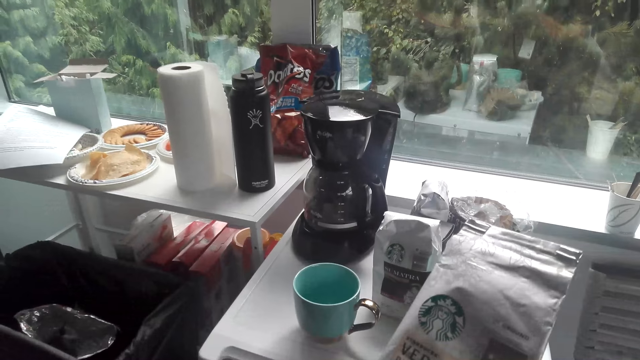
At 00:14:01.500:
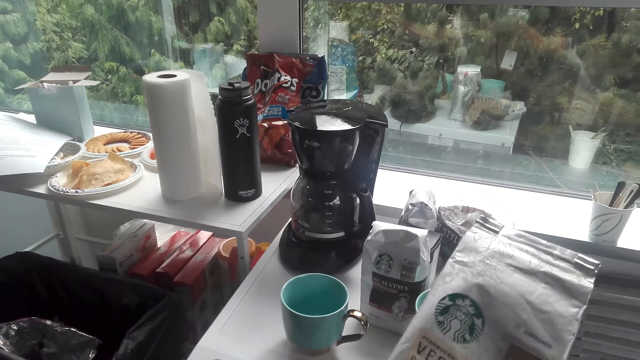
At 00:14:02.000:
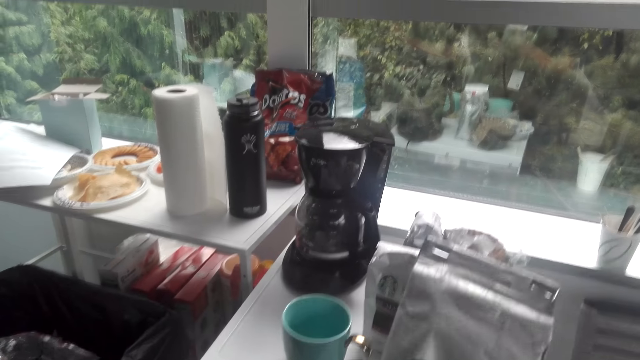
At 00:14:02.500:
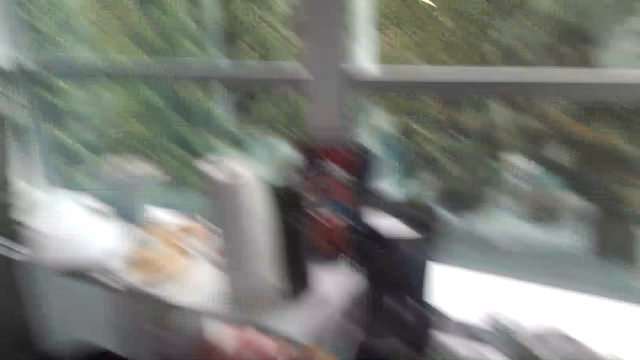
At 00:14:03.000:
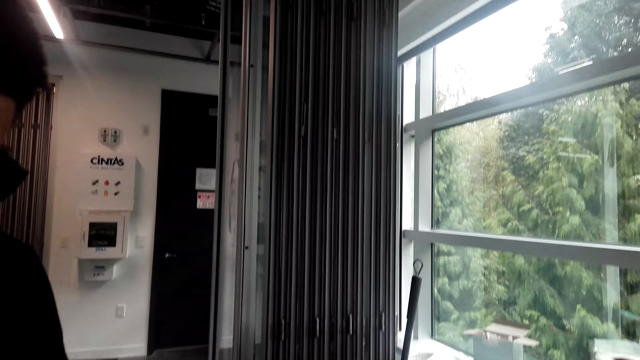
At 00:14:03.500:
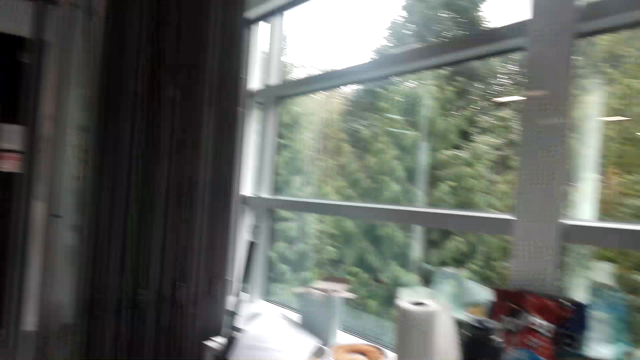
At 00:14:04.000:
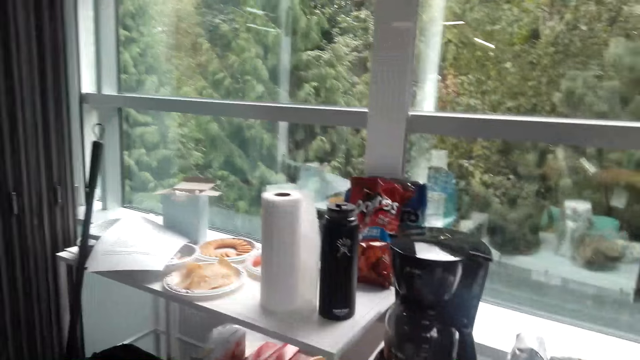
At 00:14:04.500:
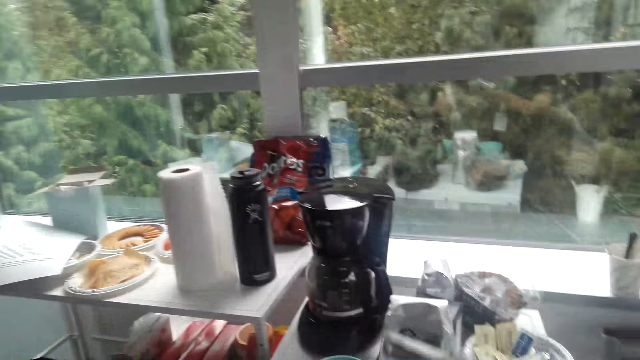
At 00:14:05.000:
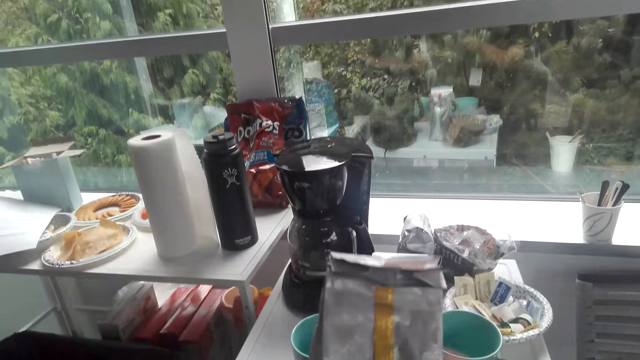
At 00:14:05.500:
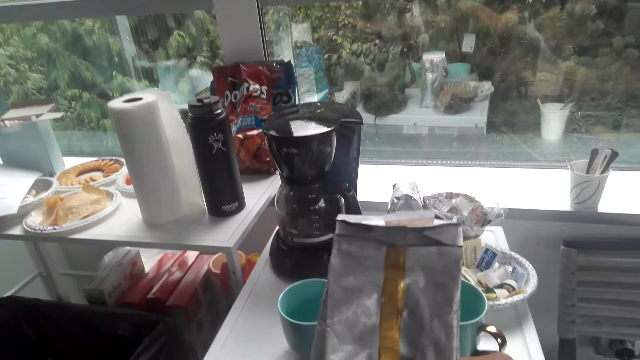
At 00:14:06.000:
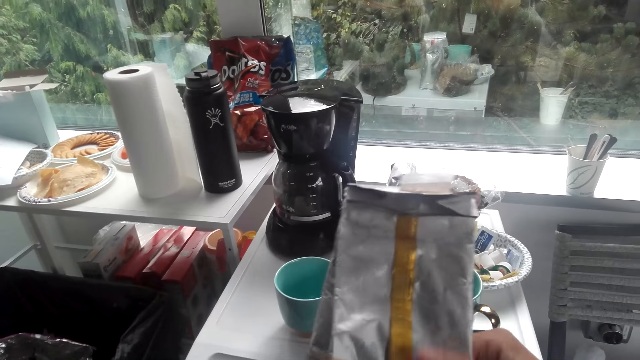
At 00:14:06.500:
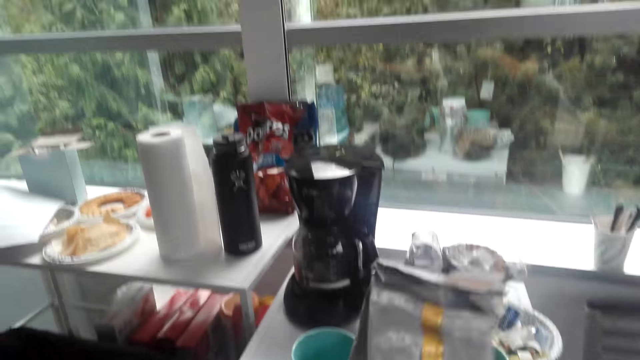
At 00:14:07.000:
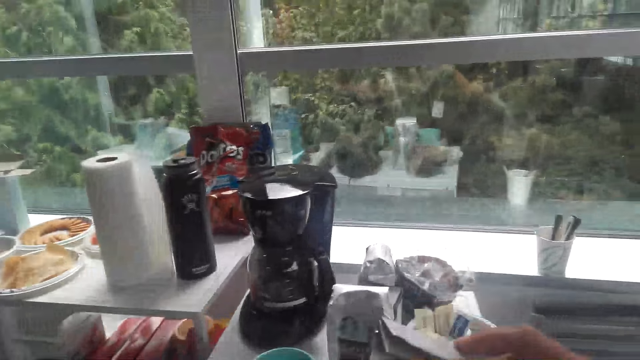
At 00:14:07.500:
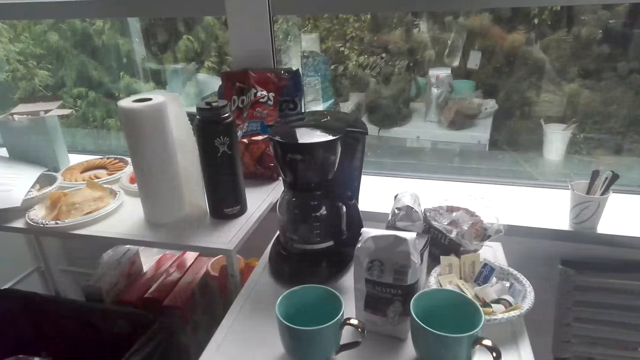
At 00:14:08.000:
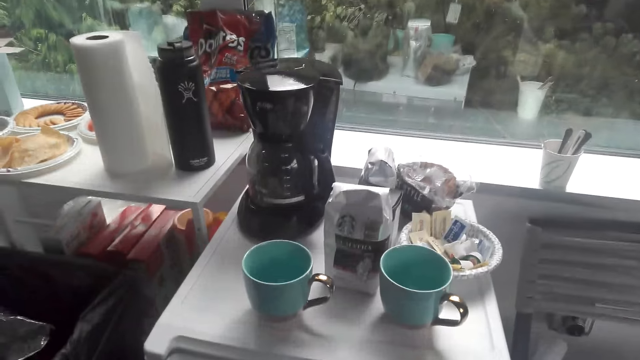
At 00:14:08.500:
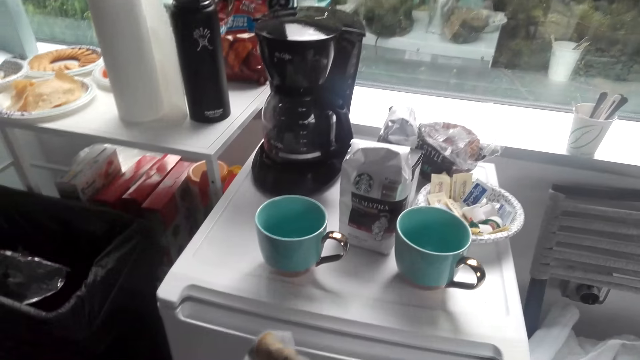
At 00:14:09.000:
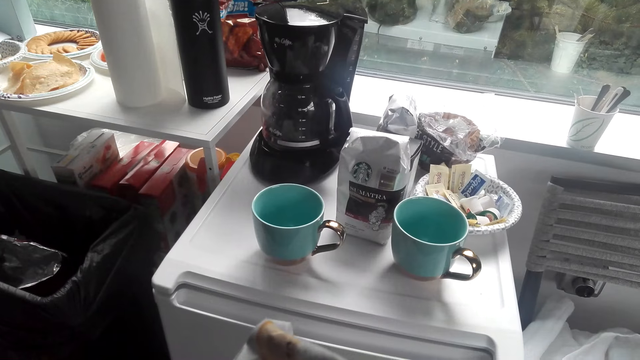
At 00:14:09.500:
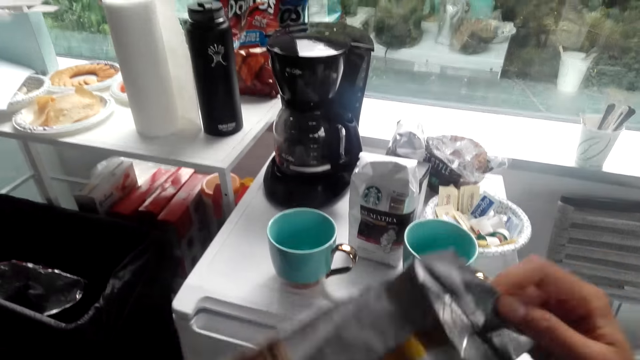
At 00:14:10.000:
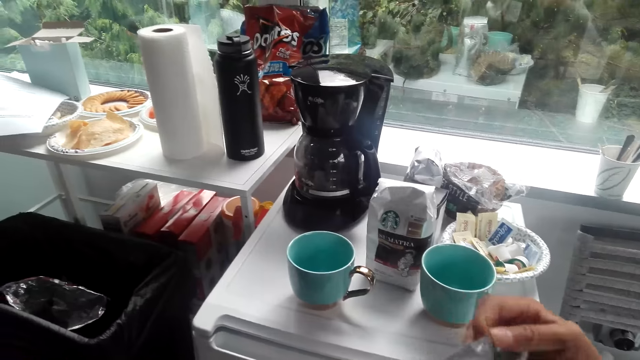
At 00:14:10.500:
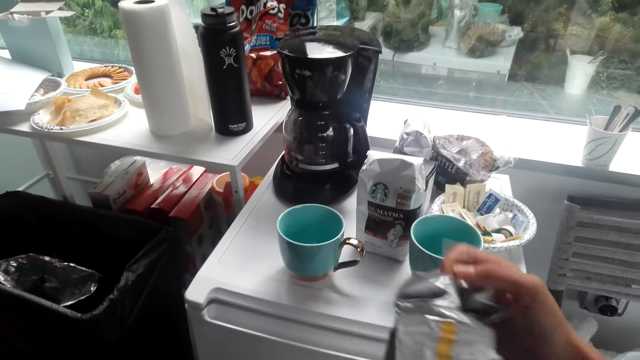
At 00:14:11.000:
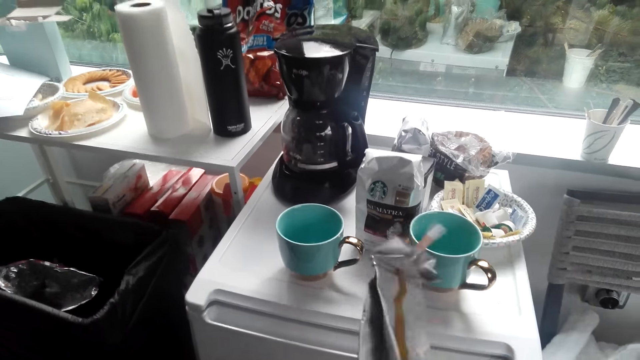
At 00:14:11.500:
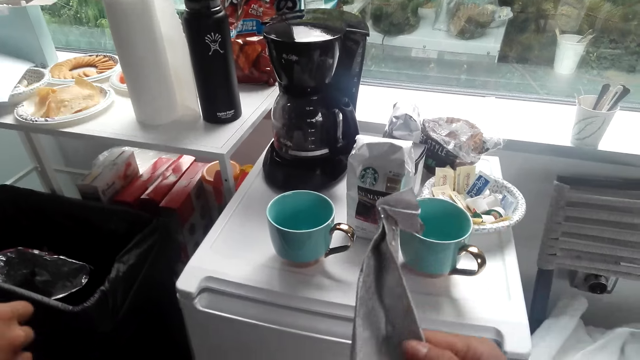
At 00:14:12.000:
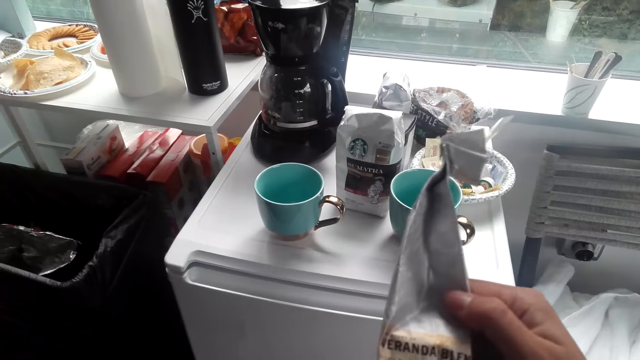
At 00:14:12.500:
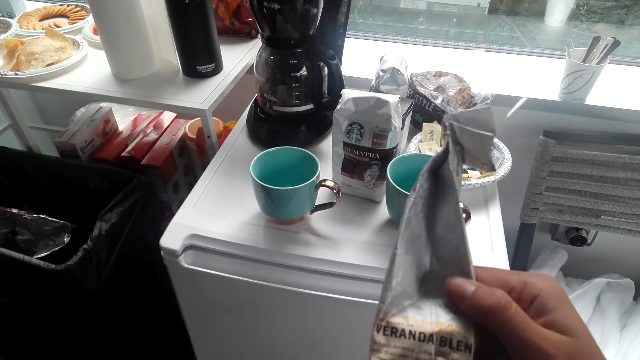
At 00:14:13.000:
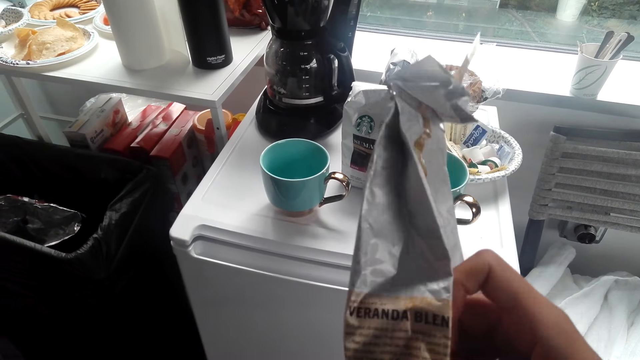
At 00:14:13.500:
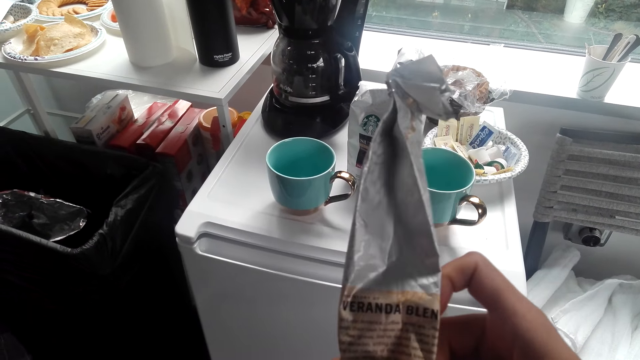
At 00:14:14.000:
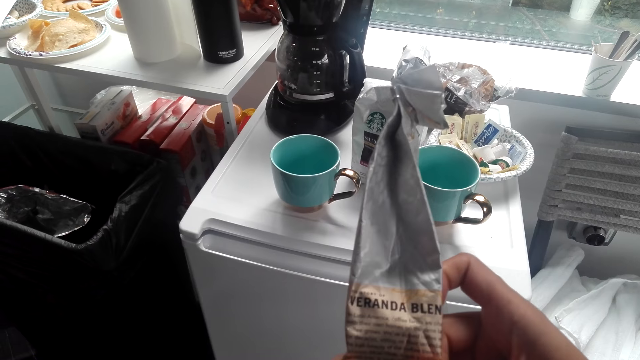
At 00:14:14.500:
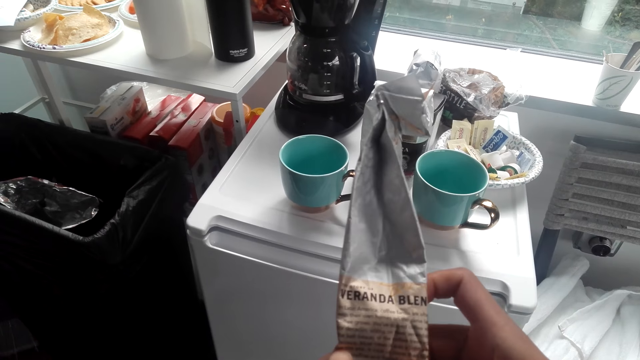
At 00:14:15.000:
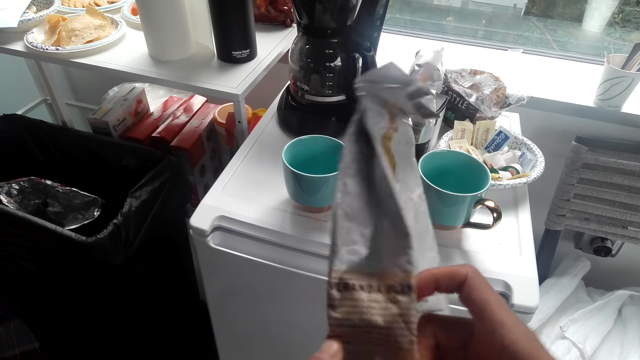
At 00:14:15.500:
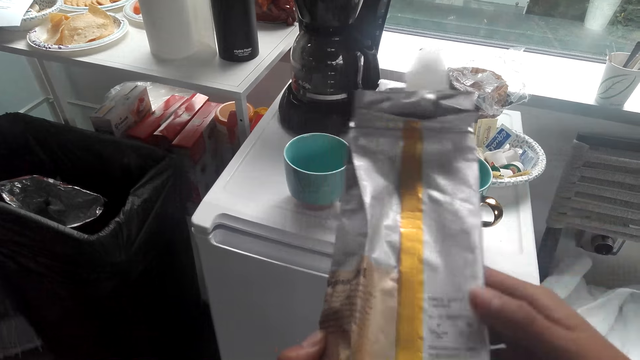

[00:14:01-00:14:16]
The camera wearer looks around in the house. They adjust the veranda blend packet. They touch the packet of veranda coffee. A person moves the left hand.

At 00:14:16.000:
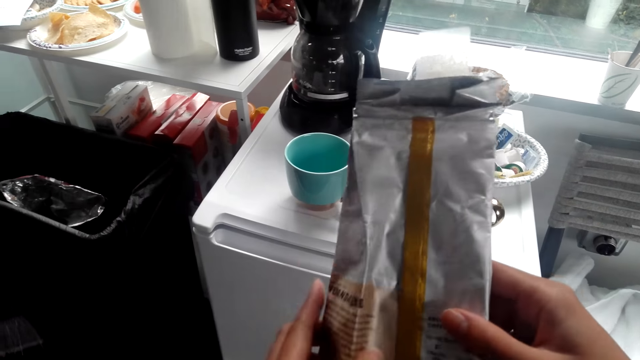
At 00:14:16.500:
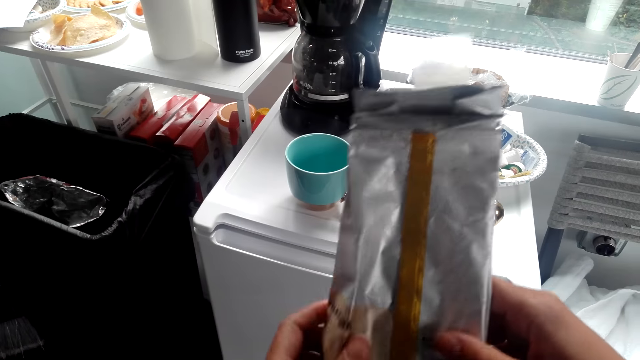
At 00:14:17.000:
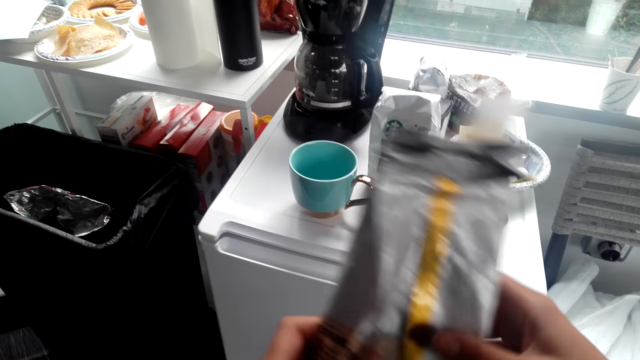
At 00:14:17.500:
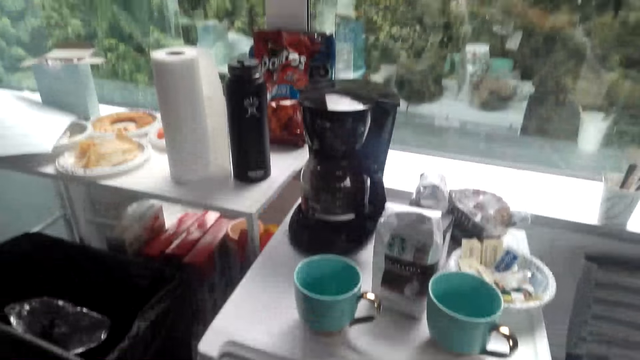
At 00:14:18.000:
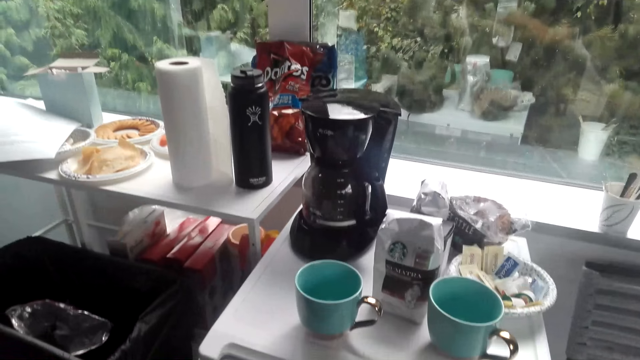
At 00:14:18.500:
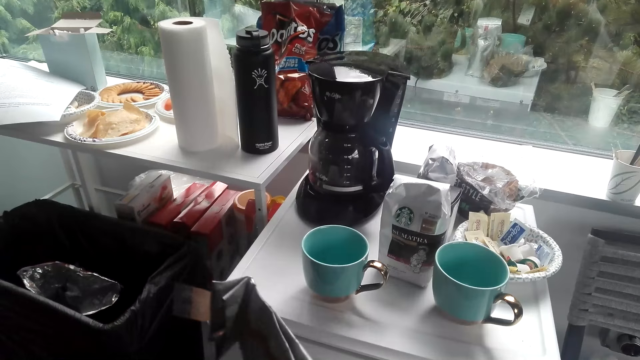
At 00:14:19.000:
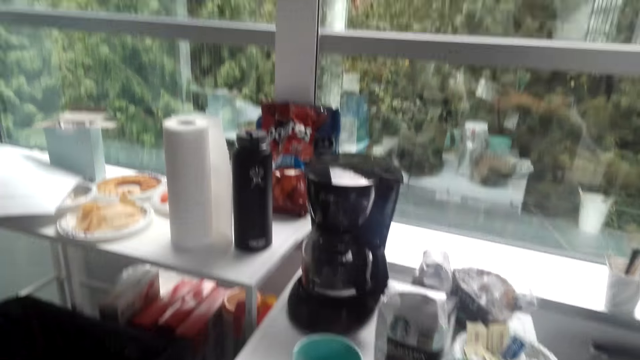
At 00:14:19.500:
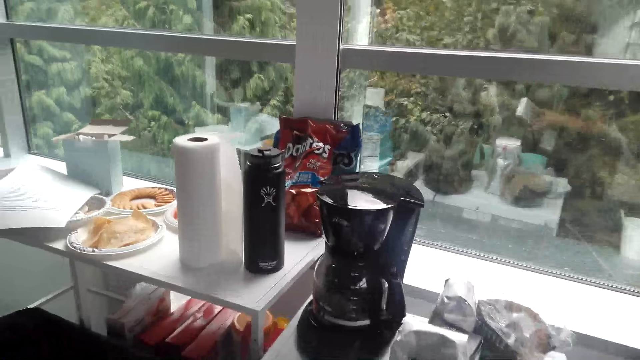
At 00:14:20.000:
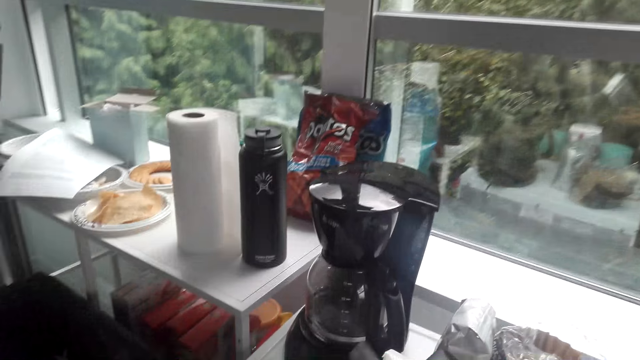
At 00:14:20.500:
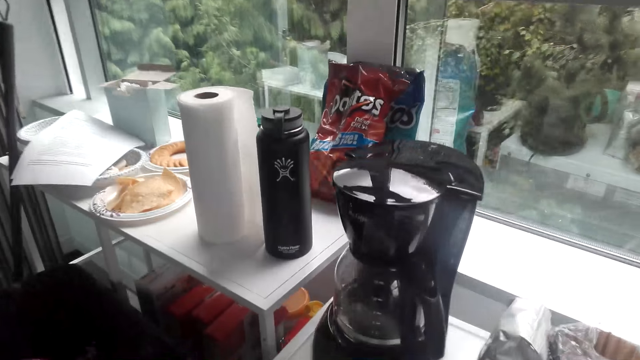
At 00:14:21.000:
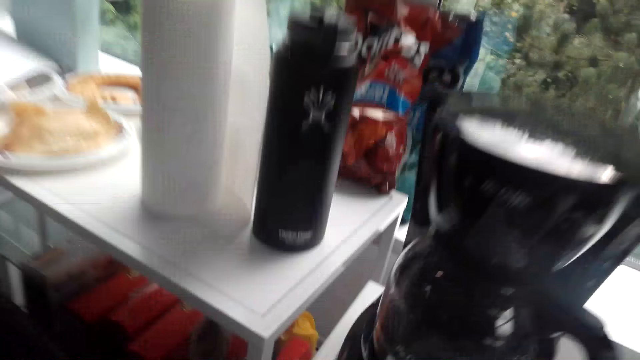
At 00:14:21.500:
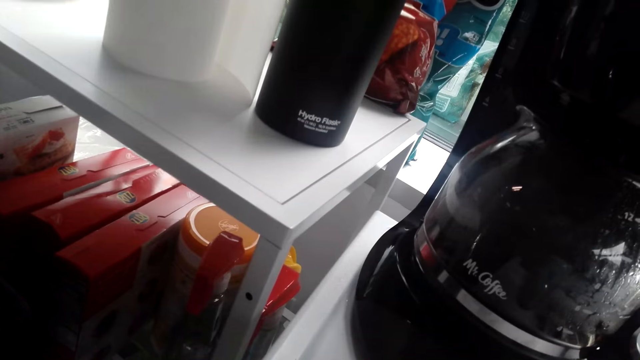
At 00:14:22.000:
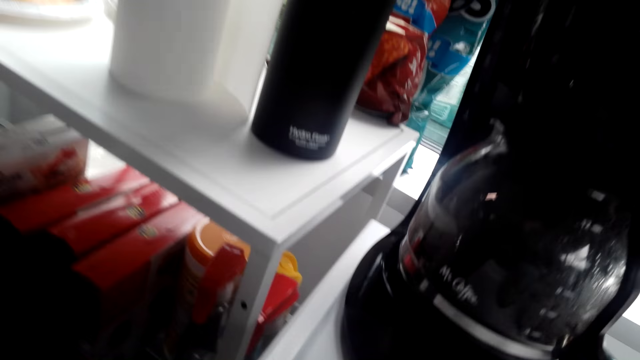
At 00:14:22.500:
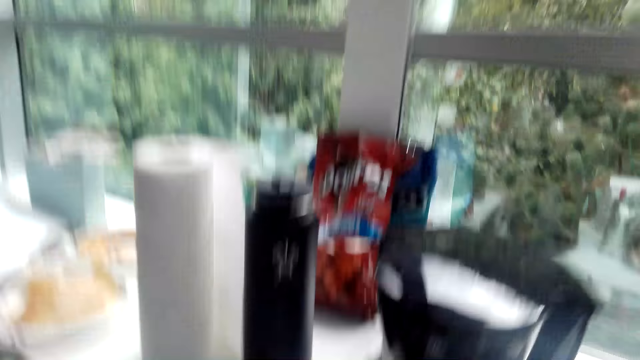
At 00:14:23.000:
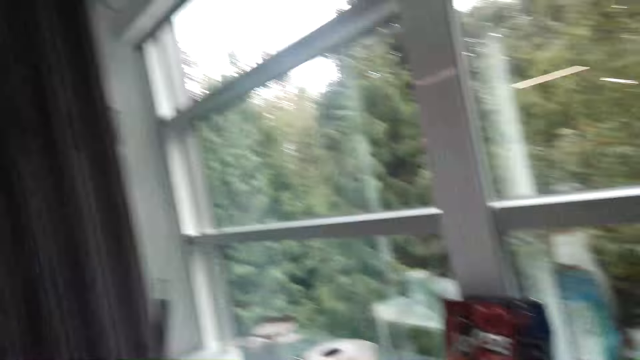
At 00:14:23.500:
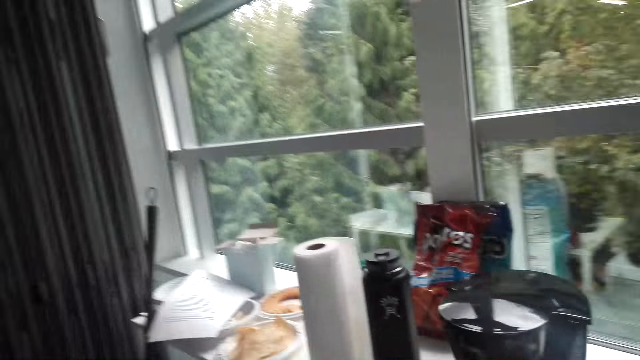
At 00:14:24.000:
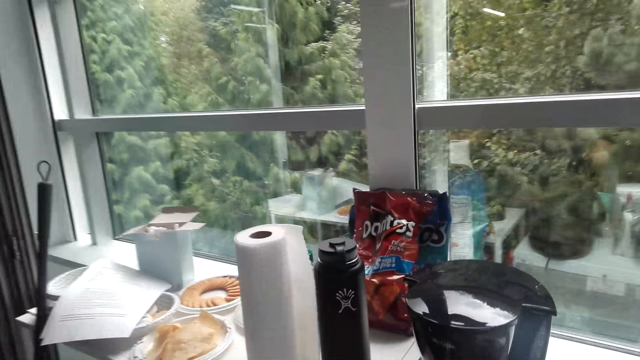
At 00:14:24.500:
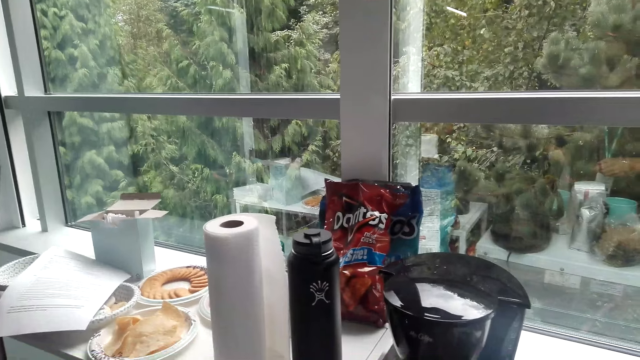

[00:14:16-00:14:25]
The camera wearer puts down the packet of veranda coffee. They lean forward. They look around in the house.
